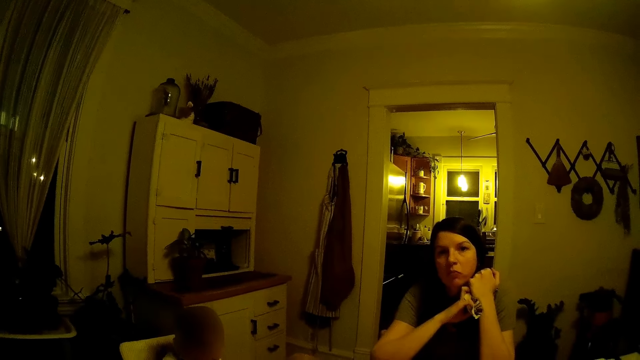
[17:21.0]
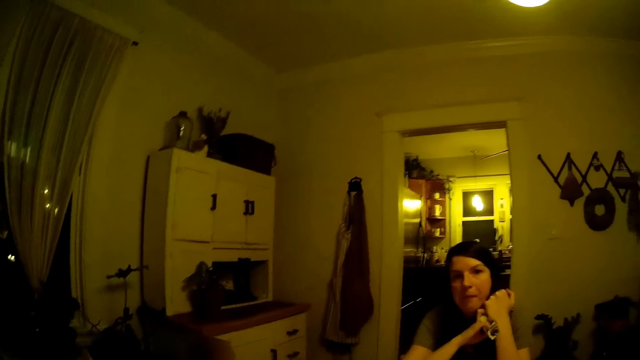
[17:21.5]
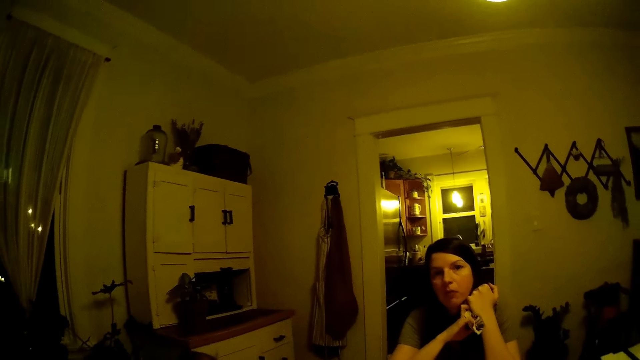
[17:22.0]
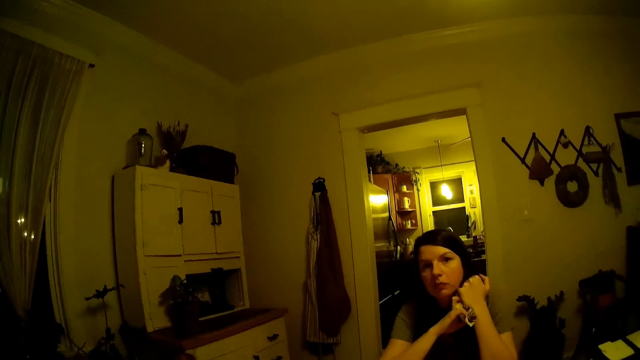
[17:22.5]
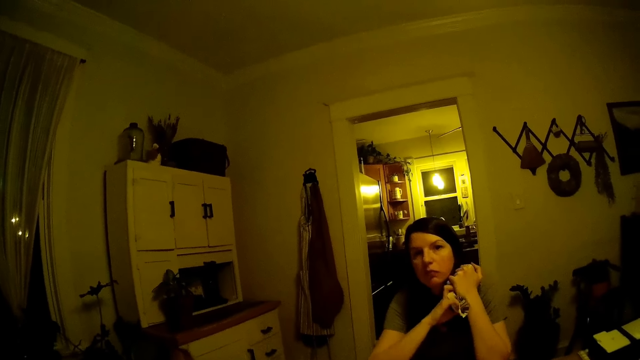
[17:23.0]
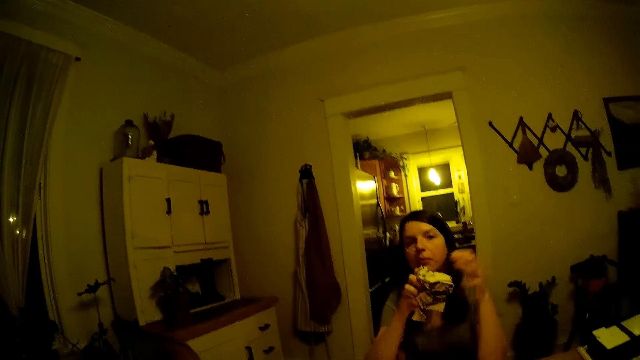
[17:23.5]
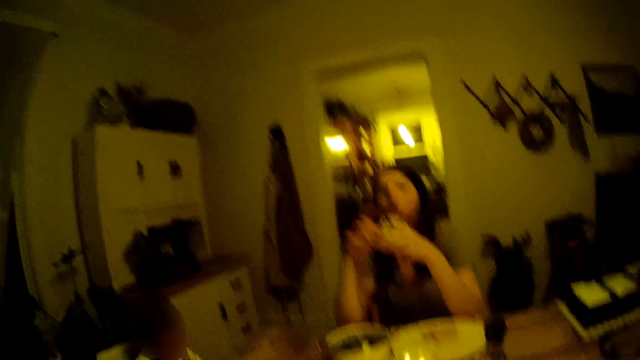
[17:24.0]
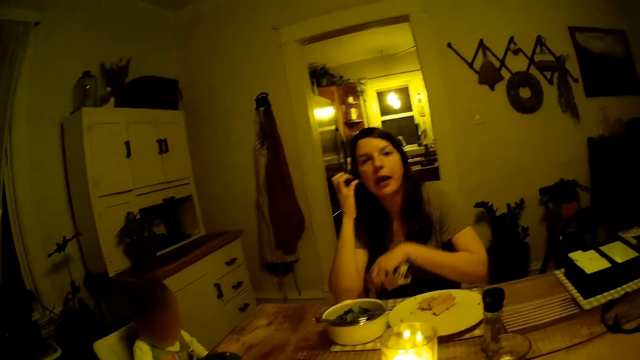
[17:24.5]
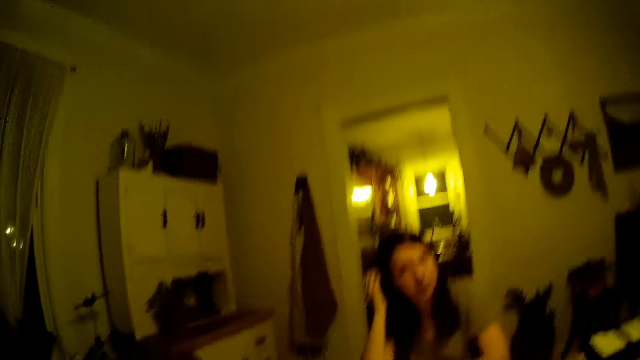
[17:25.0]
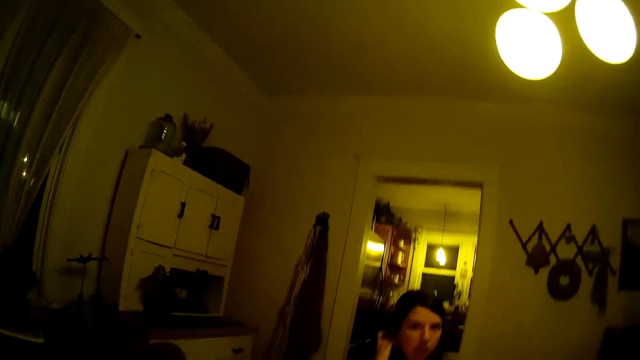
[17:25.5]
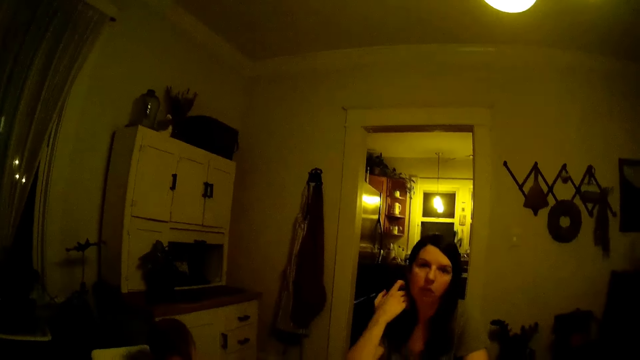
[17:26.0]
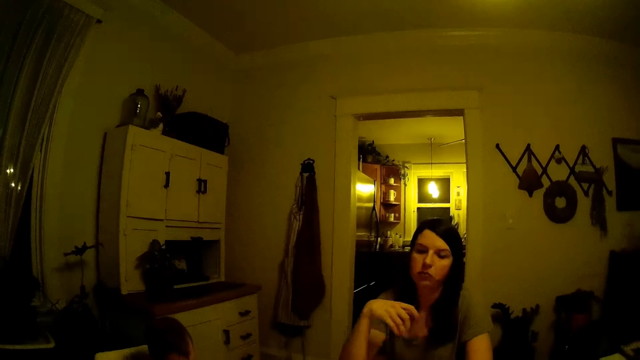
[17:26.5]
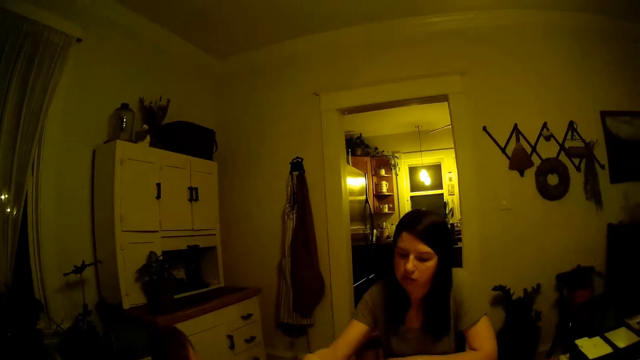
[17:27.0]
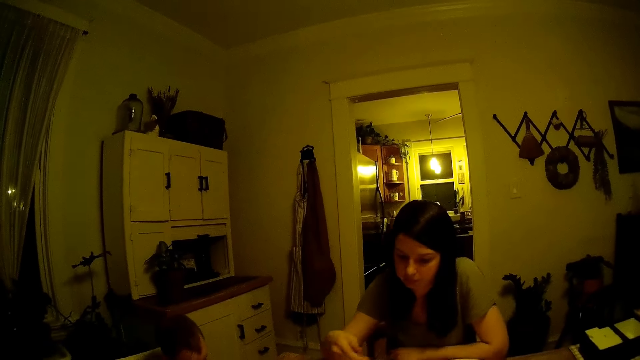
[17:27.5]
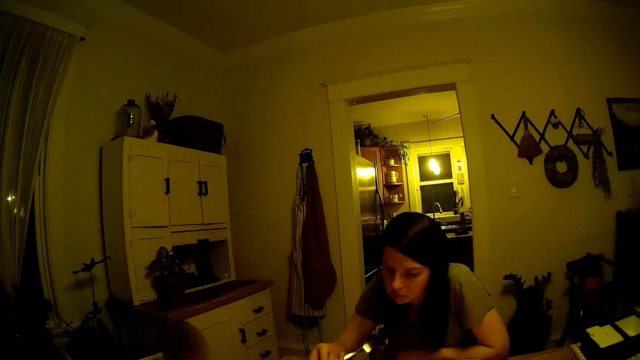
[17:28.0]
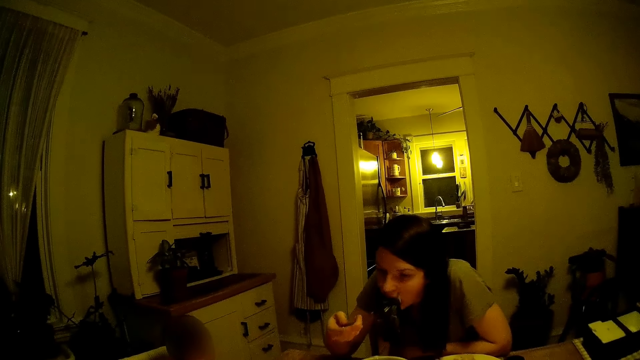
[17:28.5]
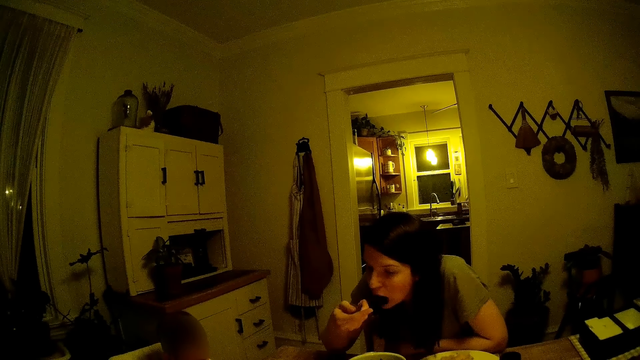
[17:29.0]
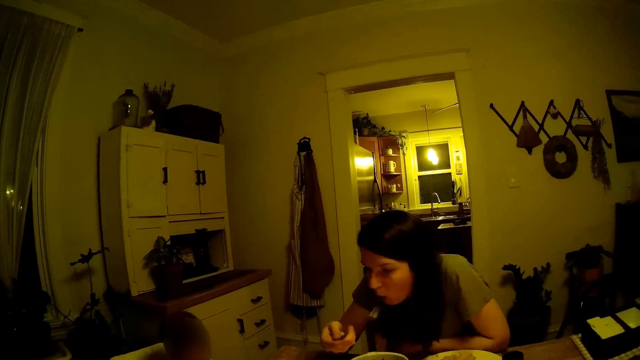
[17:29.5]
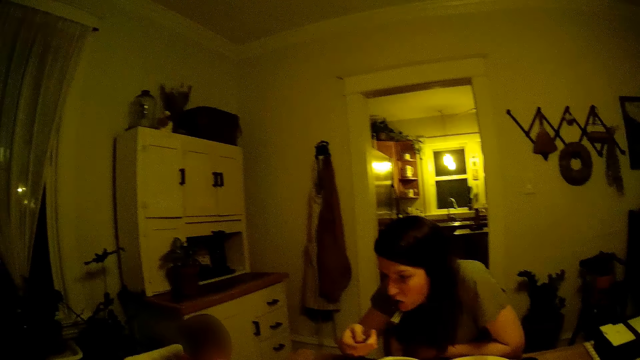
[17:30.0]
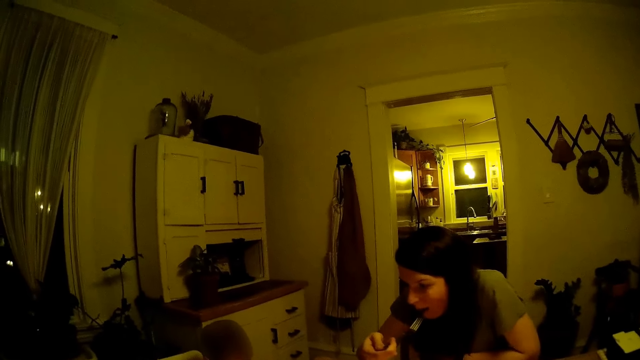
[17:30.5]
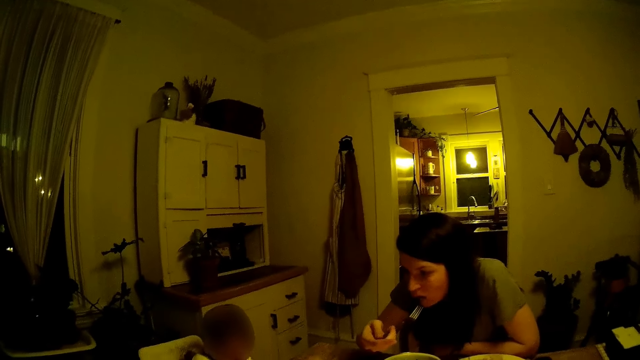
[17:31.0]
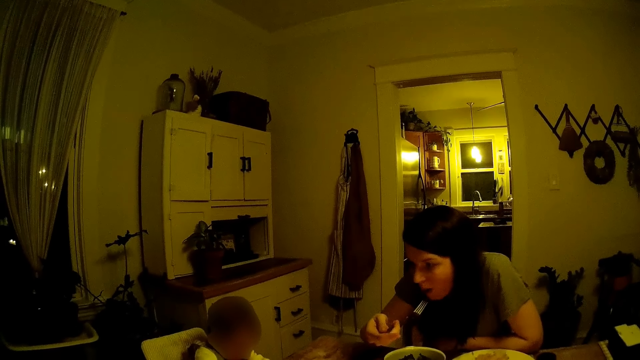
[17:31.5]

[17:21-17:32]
The woman passes the napkin to her right hand from her left hand. The woman holds the napkin with both hands. The woman passes the napkin to her left hand from her right hand. The woman puts the vegetable in her mouth with the fork with her right hand. The camera wearer interacts with the woman.

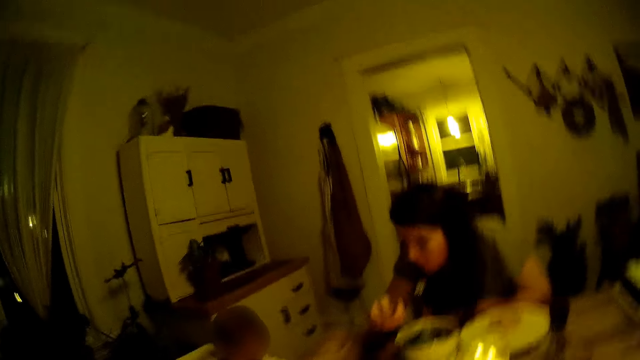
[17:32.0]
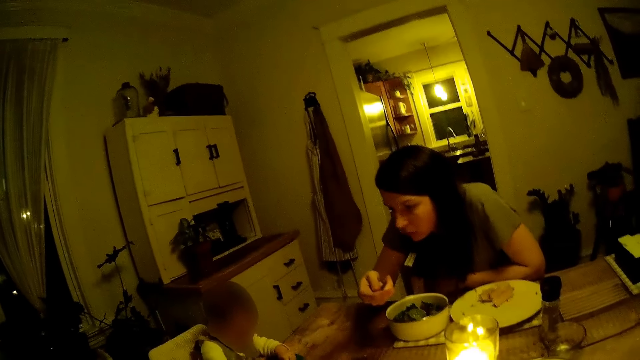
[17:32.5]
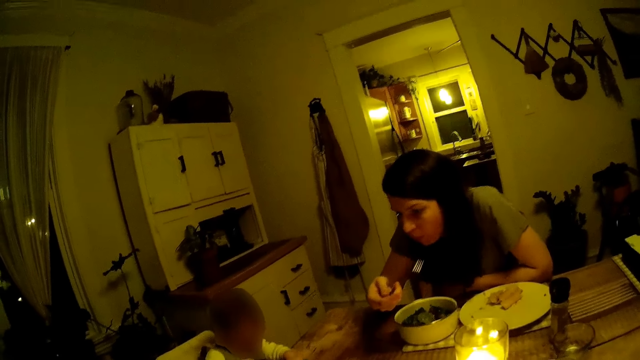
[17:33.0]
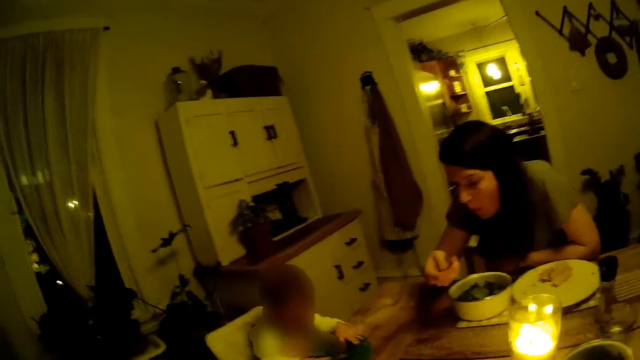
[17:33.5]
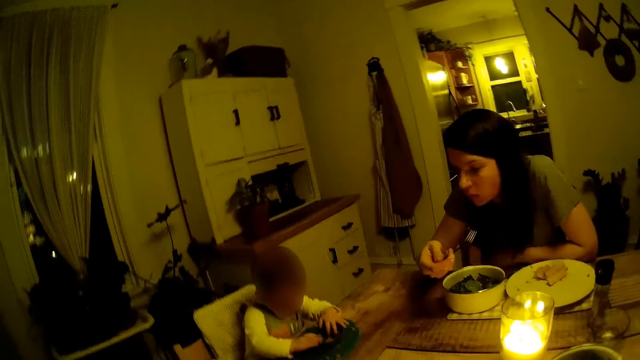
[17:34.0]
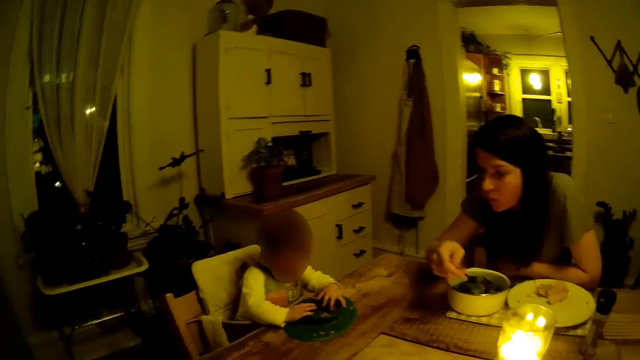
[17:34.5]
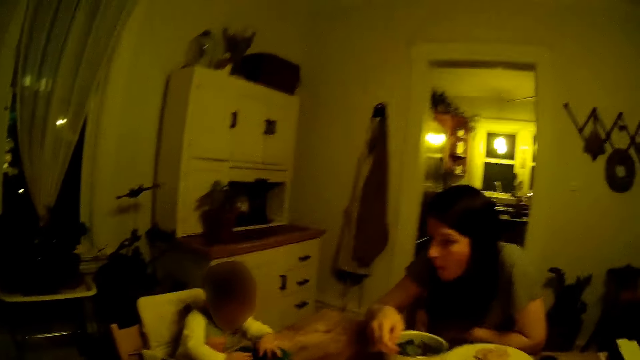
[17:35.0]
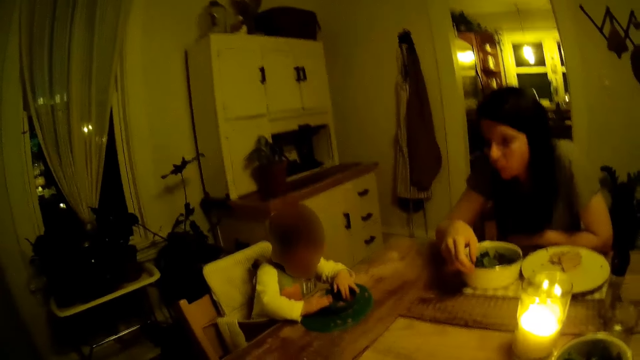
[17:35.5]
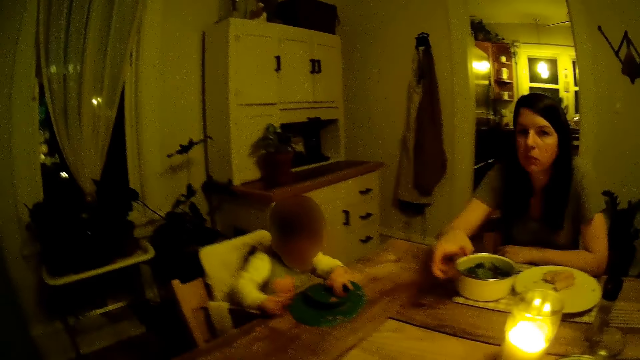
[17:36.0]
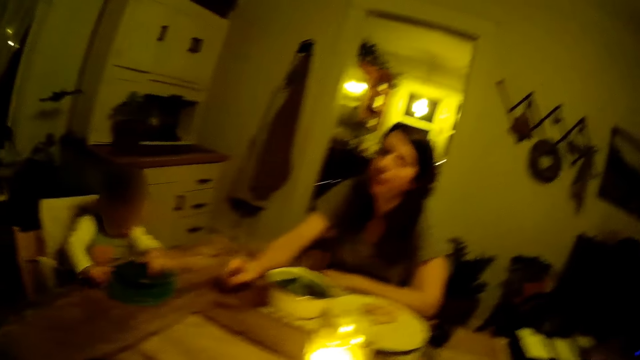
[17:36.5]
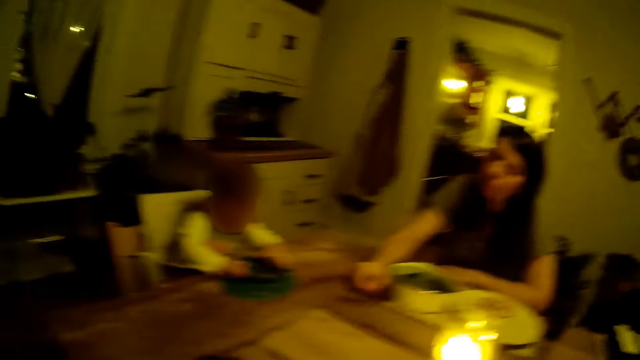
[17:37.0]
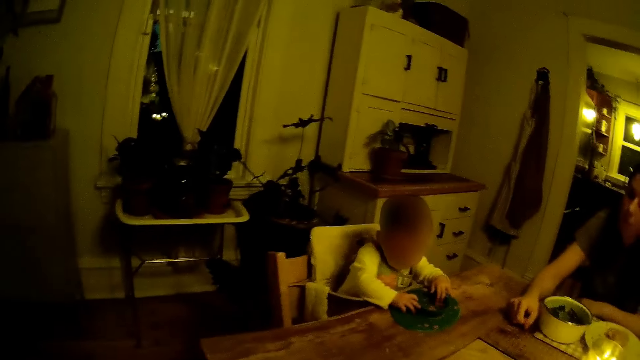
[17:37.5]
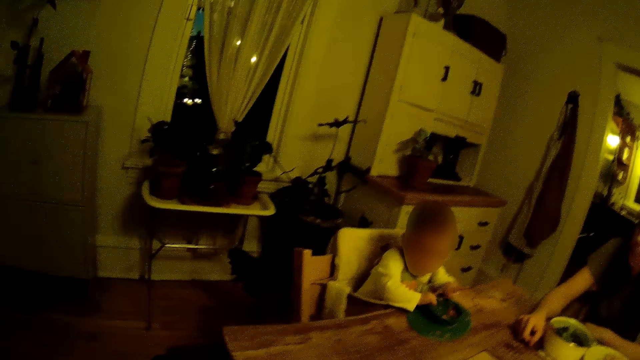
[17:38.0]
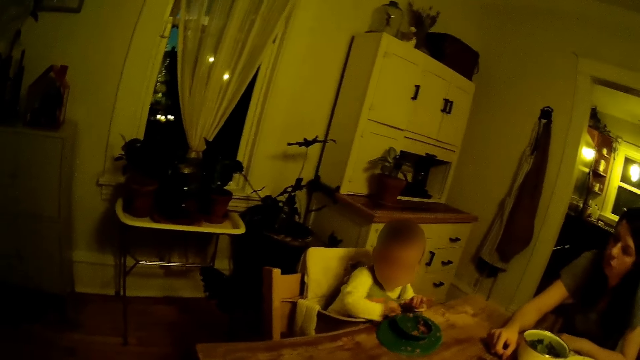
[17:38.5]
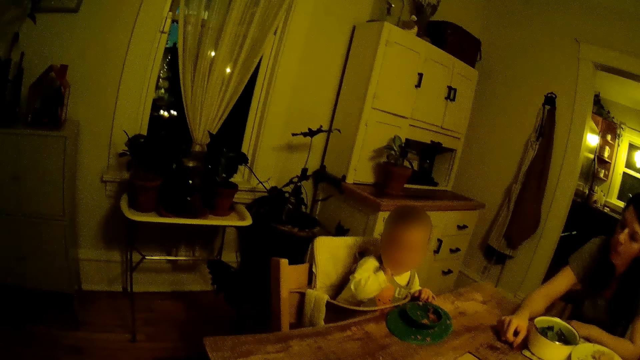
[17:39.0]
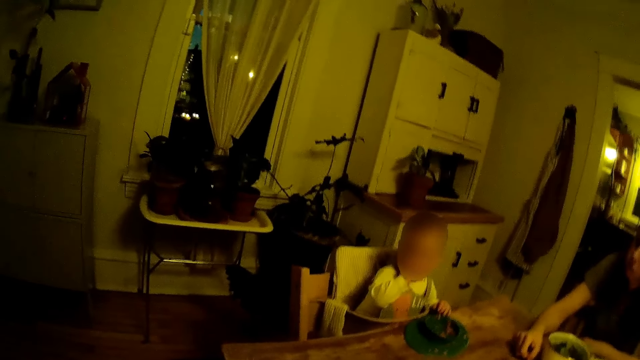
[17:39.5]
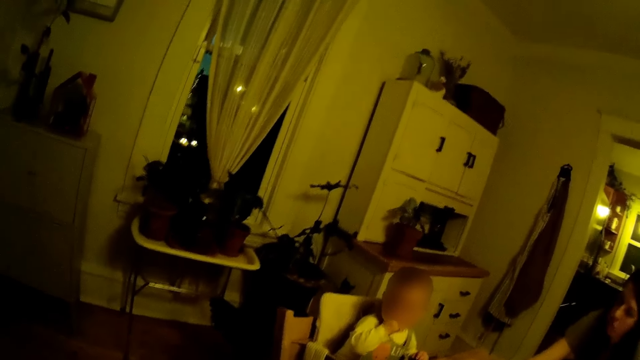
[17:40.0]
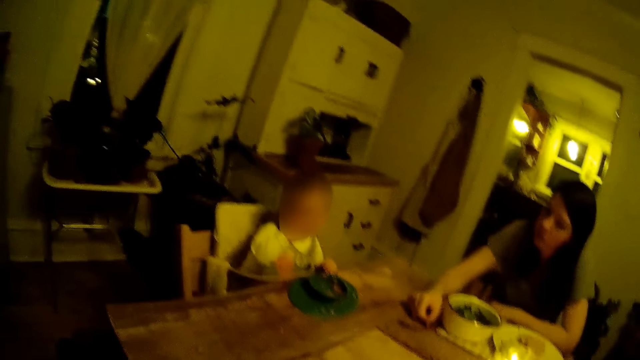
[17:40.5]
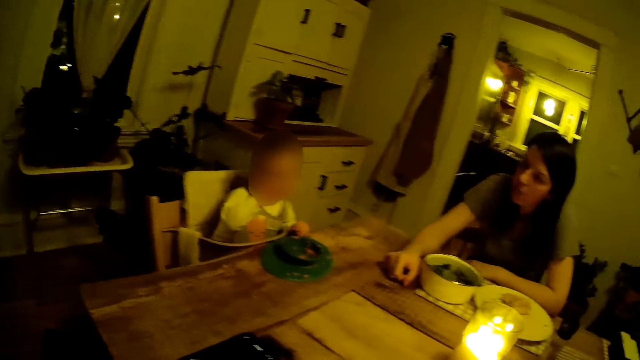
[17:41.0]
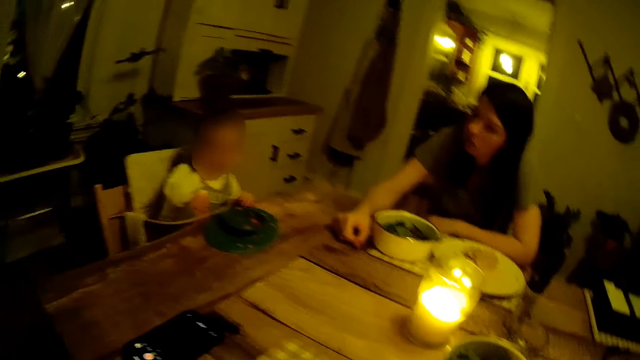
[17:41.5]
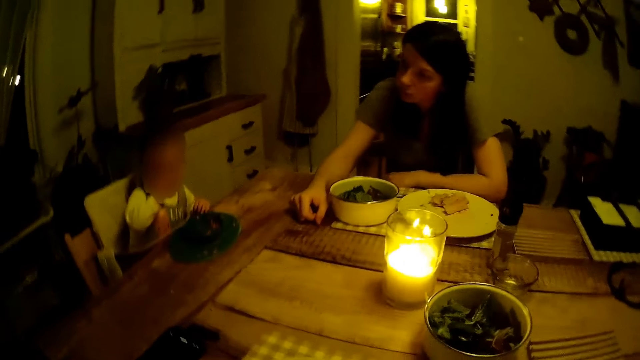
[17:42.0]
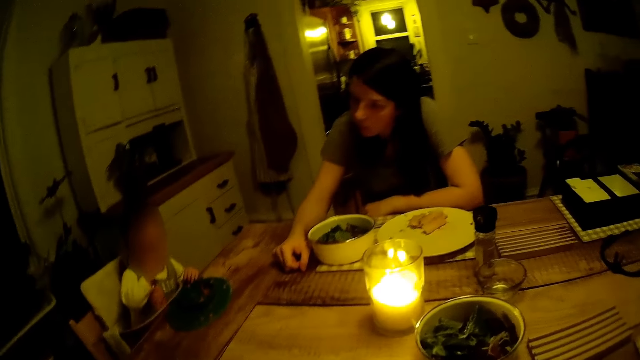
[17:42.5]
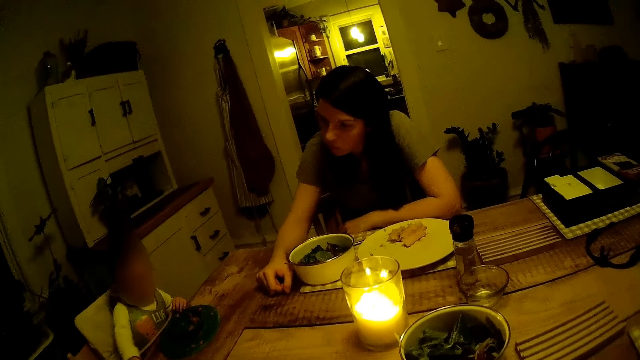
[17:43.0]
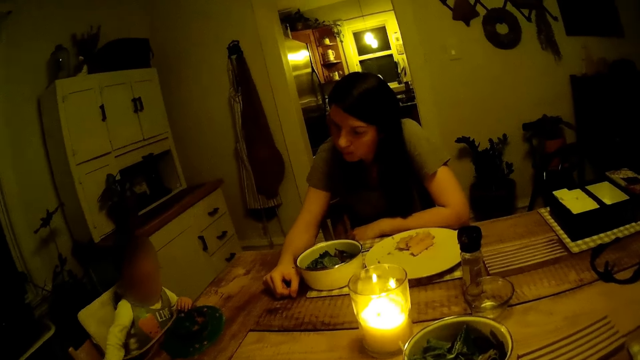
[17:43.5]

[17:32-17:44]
The baby holds the plate with both hands. The woman drops the fork inside the bowl with her right hand.
